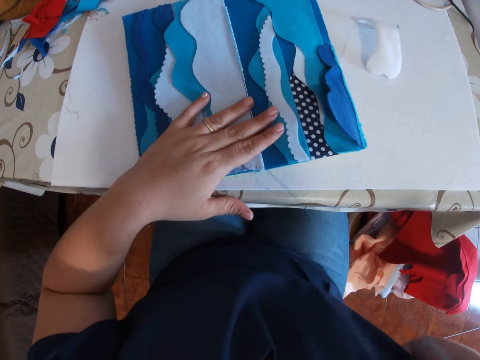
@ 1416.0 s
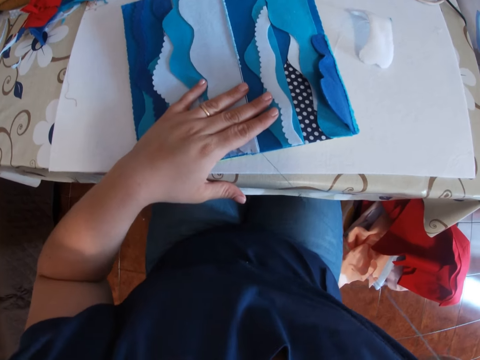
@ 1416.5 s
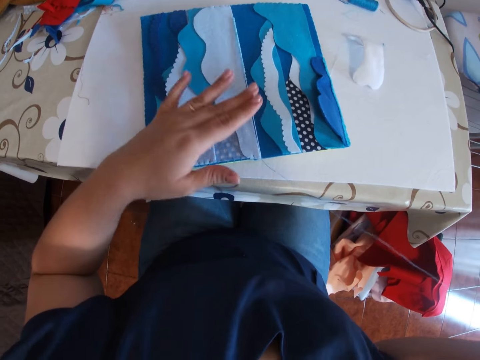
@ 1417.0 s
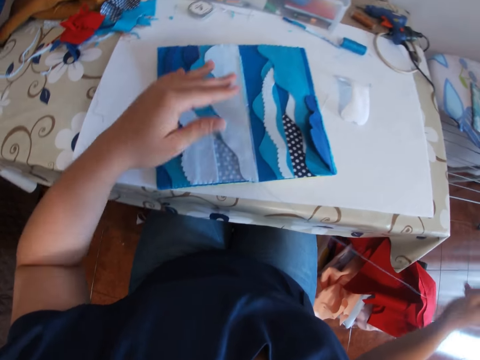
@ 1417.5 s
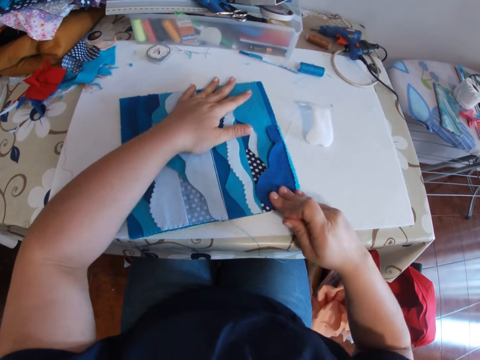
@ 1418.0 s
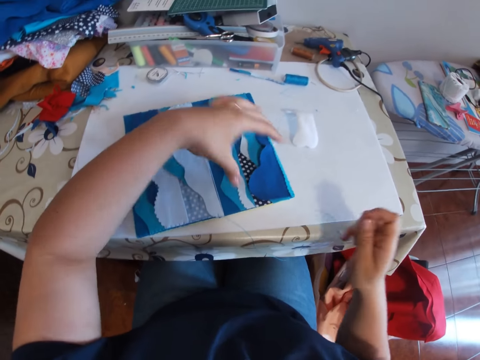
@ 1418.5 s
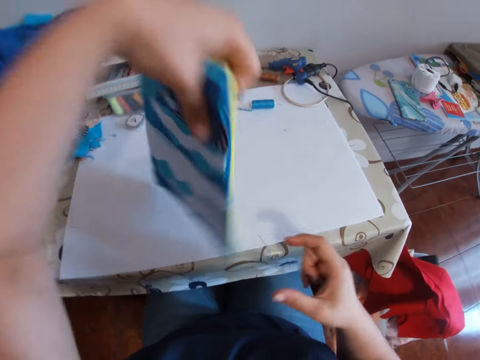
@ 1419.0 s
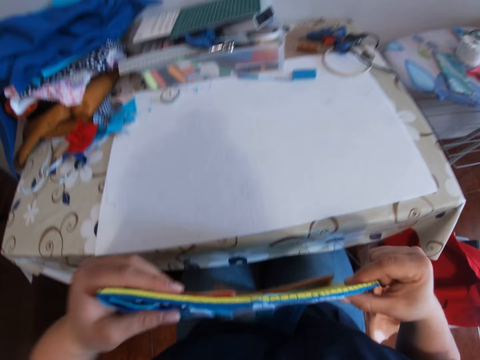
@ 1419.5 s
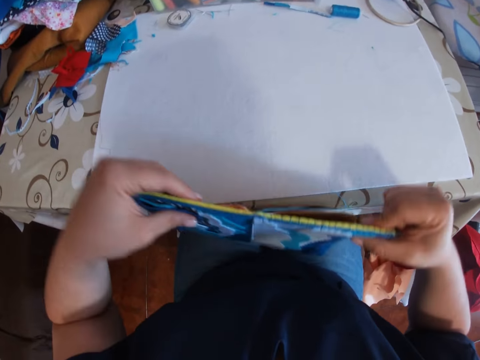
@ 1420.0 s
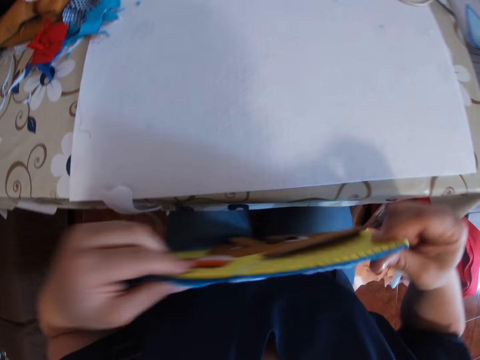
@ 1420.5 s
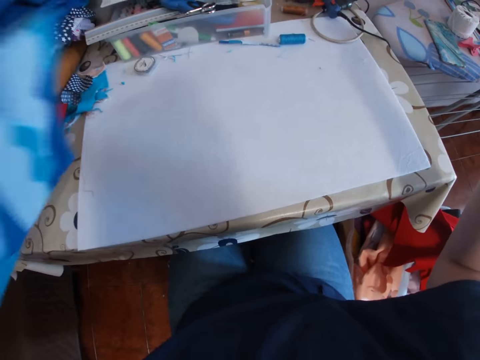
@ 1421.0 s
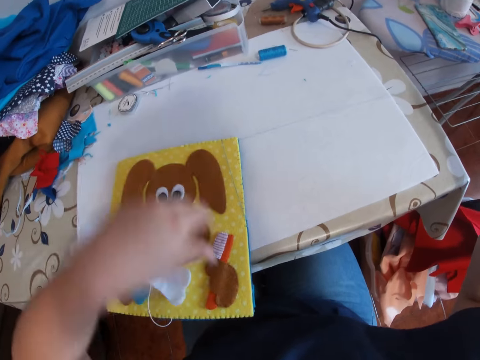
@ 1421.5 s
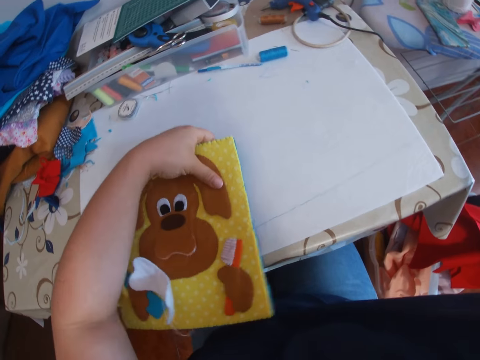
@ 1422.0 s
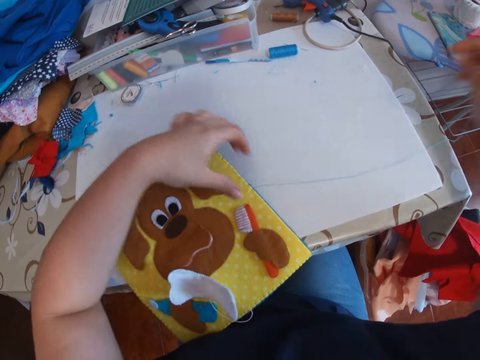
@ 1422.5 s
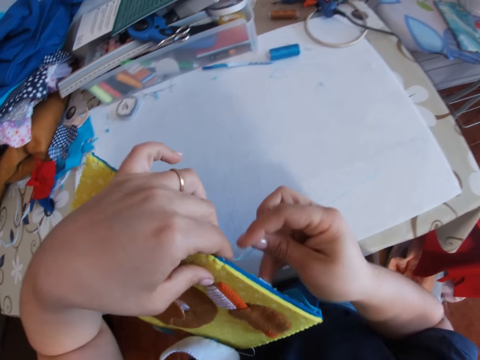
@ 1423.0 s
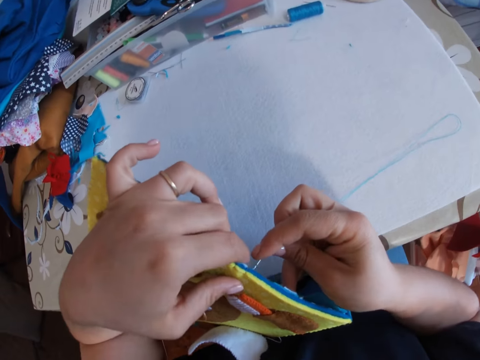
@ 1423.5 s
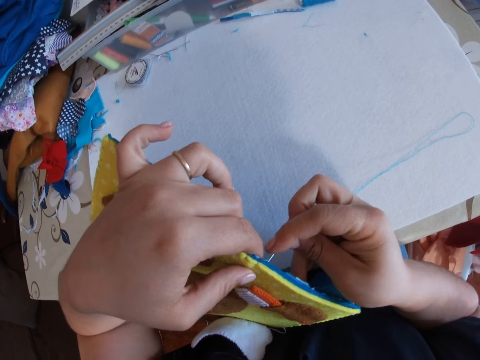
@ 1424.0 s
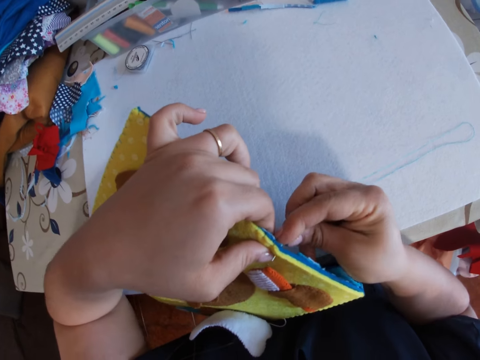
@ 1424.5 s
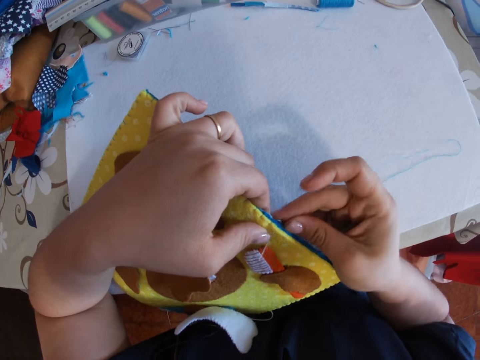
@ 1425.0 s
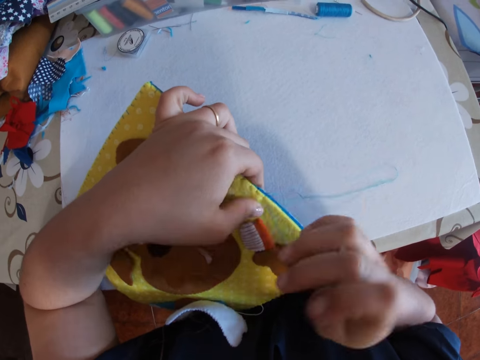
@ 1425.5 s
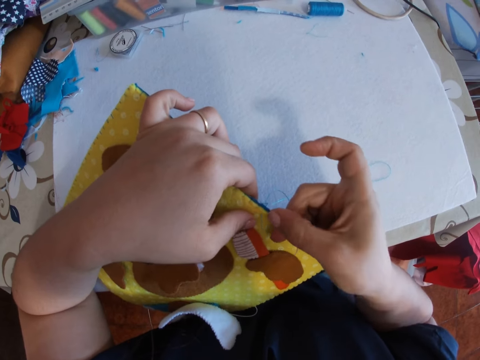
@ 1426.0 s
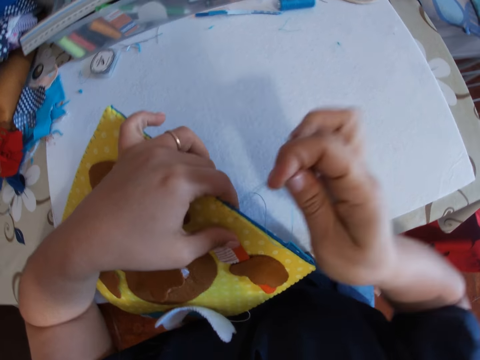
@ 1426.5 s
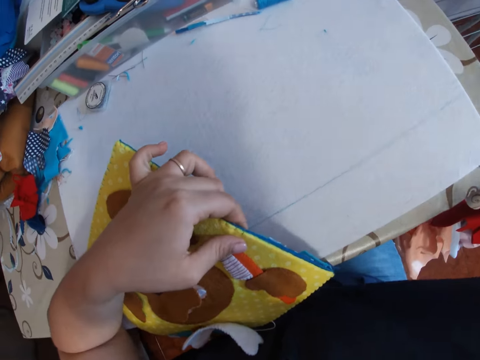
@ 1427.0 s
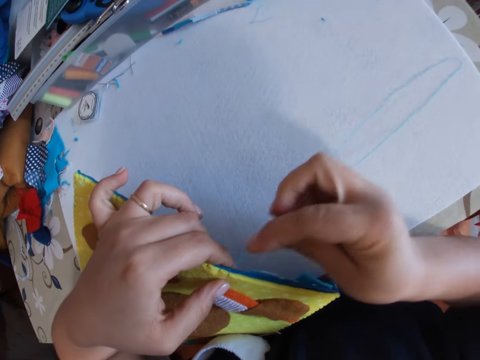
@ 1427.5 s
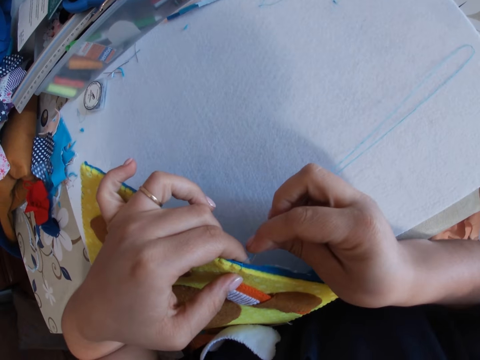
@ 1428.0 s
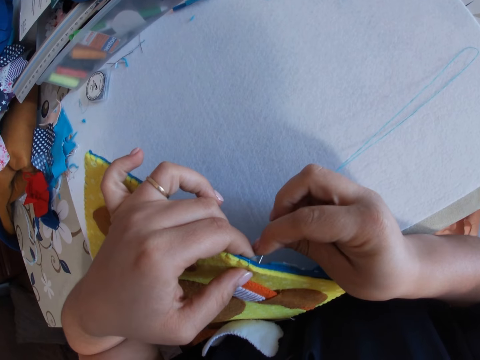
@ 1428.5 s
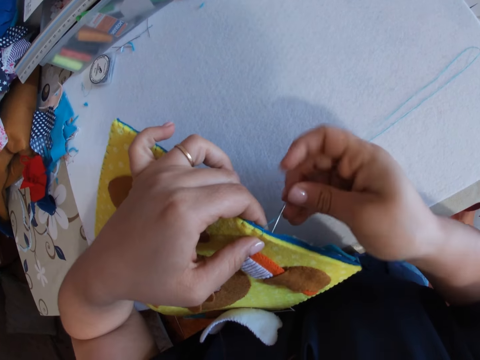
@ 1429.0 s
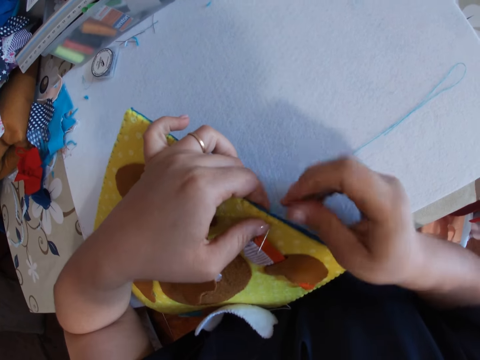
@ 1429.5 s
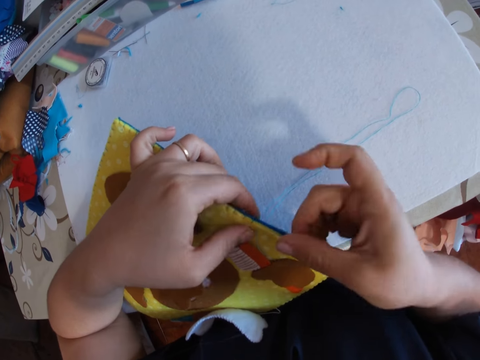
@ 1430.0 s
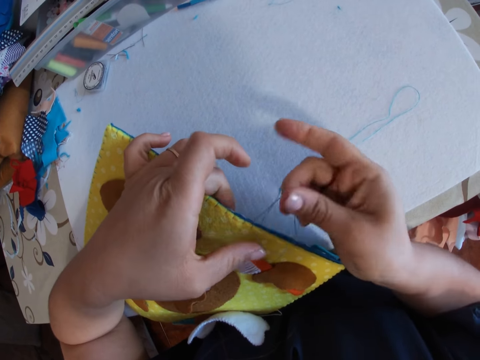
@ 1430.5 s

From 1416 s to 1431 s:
The camera wearer lifts up a cloth. She adjusts the craft. She puts the craft on her lap. She lays down the cloth. She flips the craft on the table. She adjusts the craft on the table. She sews the craft with her hand.

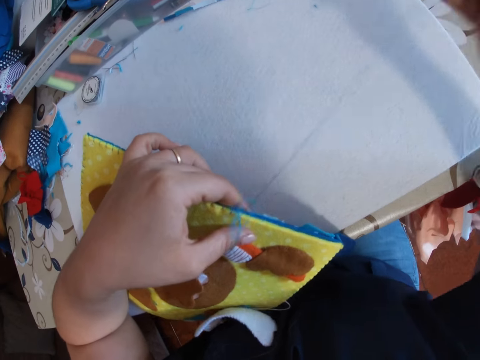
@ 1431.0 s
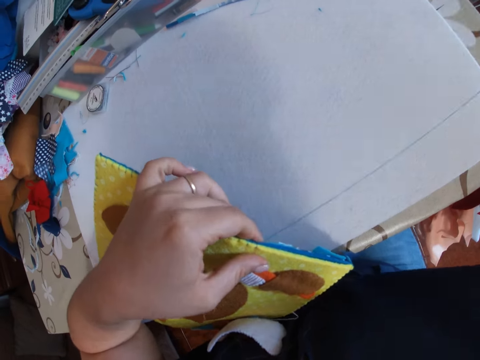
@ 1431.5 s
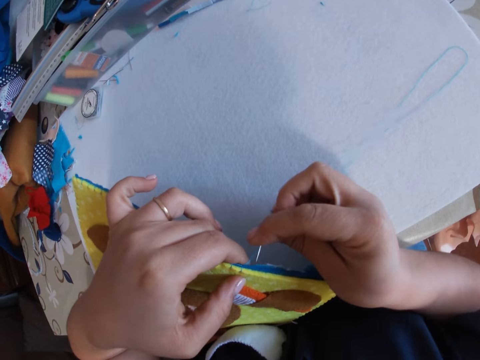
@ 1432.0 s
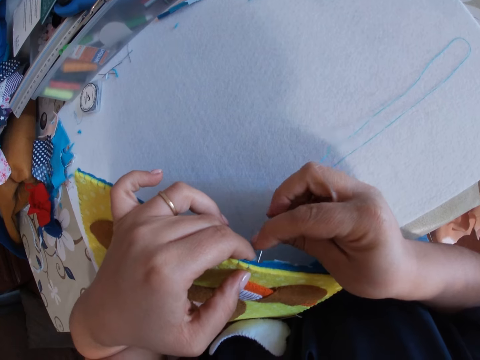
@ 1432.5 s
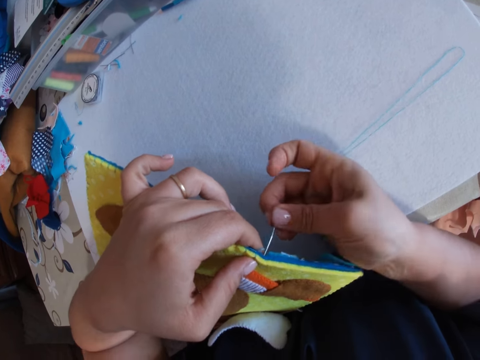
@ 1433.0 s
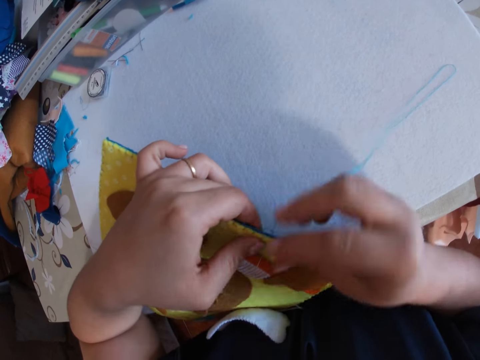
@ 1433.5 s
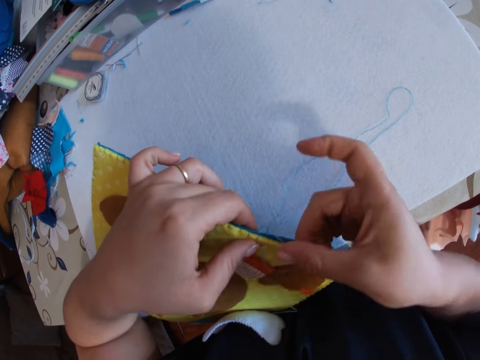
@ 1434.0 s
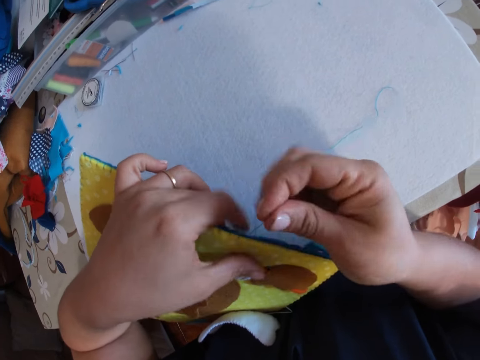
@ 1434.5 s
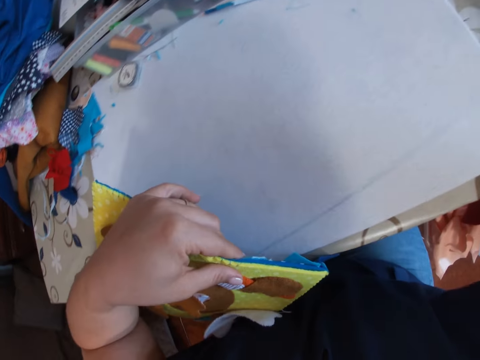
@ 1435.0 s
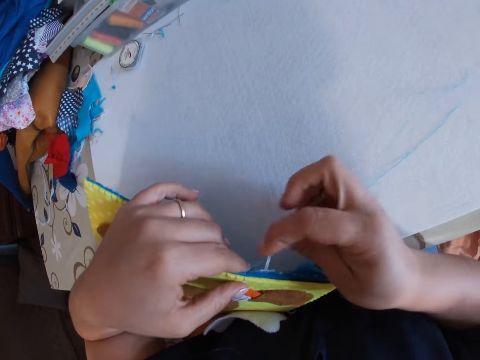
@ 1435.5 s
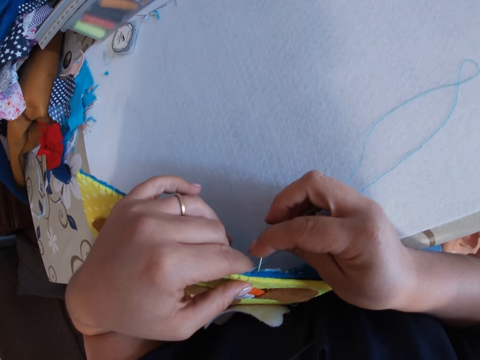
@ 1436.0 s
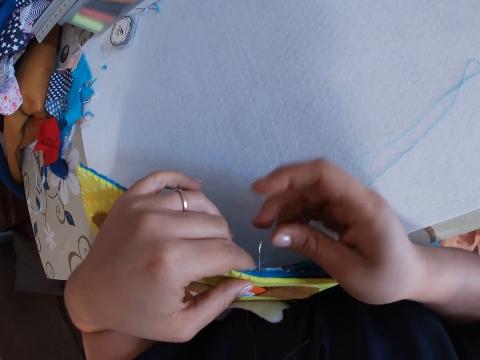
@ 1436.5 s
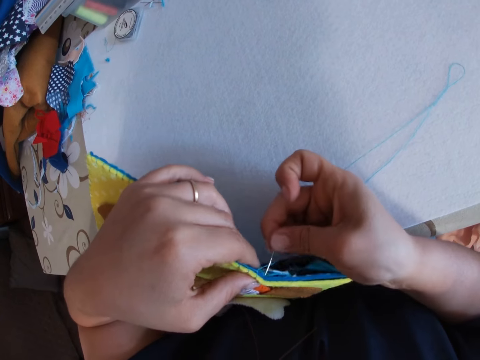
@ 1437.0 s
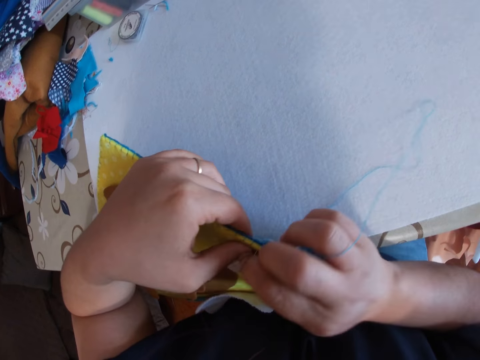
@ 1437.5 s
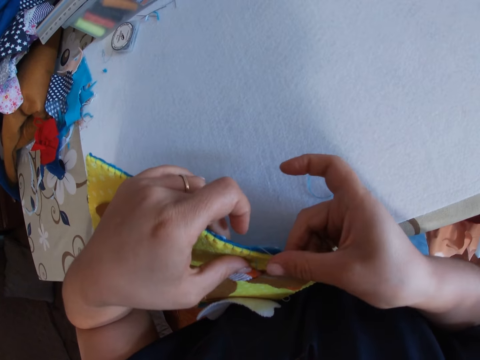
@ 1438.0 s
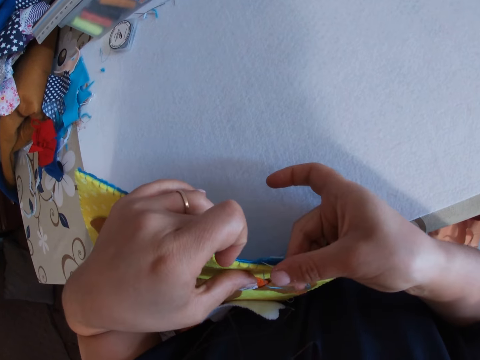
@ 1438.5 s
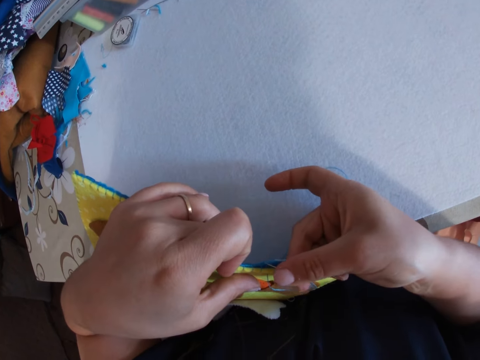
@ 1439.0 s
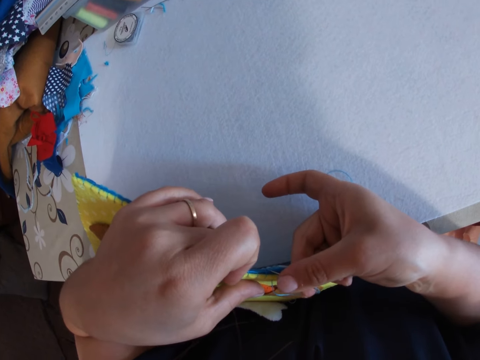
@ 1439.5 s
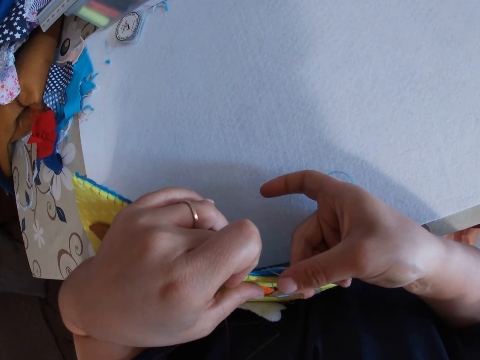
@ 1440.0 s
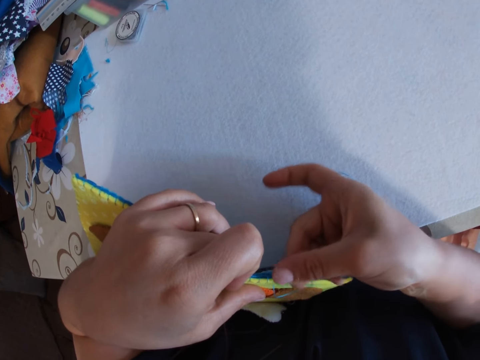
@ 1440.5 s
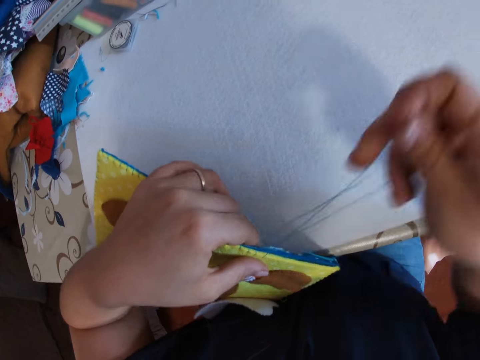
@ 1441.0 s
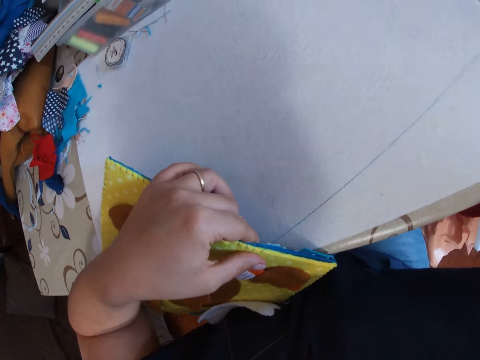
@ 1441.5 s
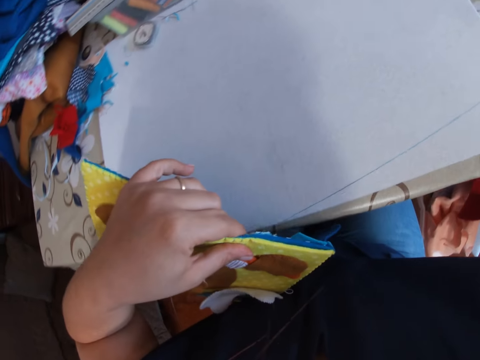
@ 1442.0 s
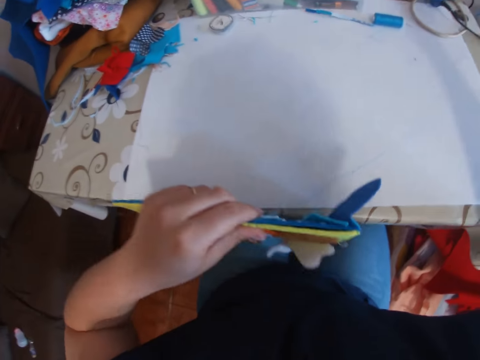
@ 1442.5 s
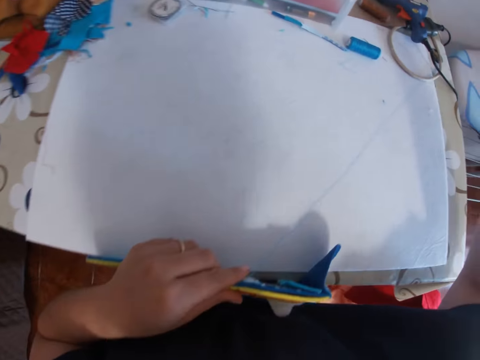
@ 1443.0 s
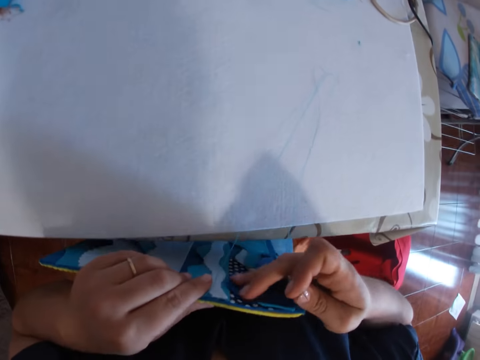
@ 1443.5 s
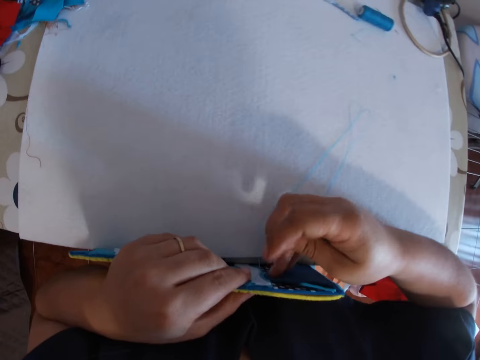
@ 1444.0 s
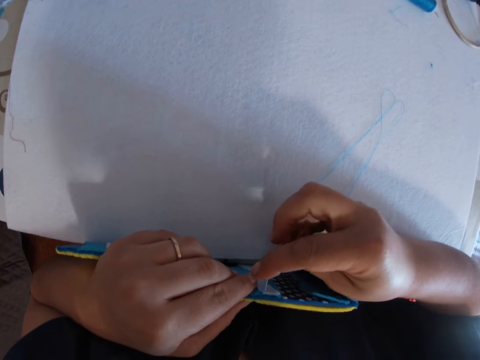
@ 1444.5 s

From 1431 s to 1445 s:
The camera wearer puts the craft on her lap.
